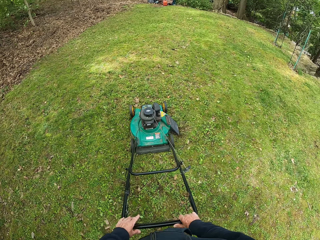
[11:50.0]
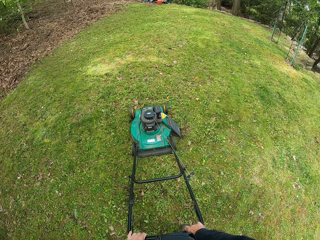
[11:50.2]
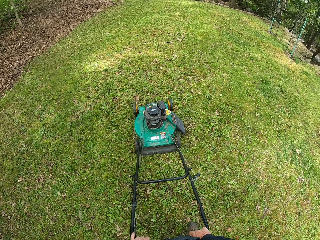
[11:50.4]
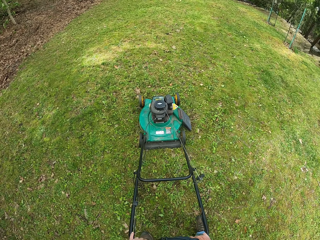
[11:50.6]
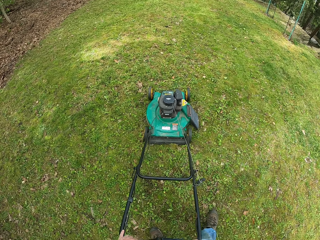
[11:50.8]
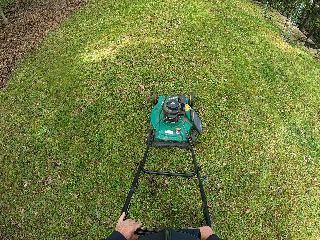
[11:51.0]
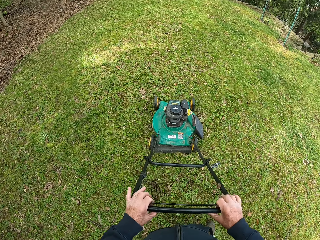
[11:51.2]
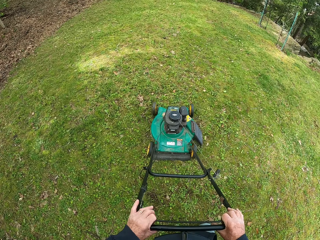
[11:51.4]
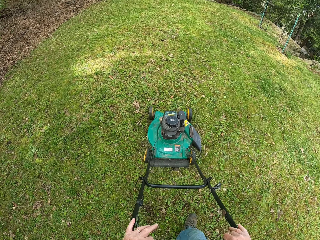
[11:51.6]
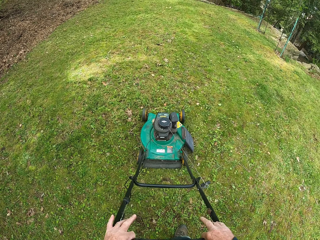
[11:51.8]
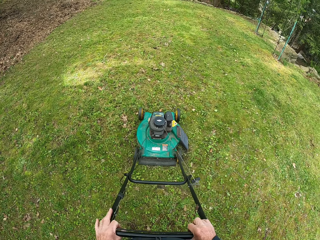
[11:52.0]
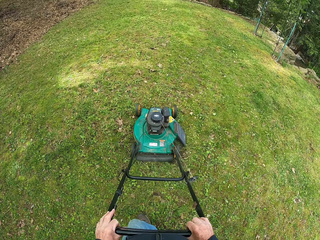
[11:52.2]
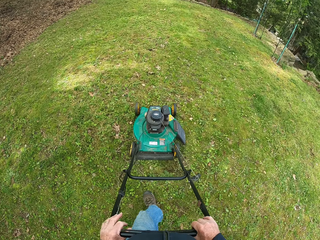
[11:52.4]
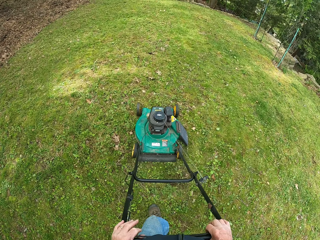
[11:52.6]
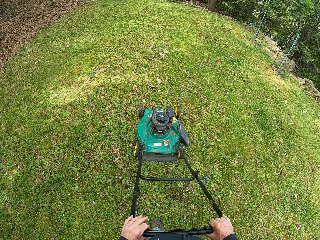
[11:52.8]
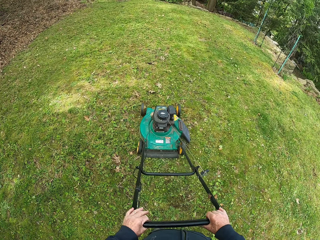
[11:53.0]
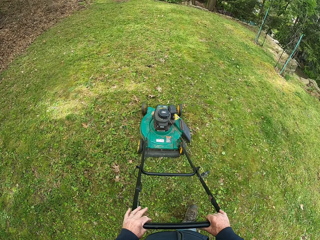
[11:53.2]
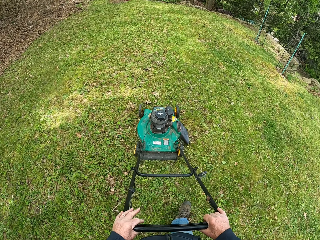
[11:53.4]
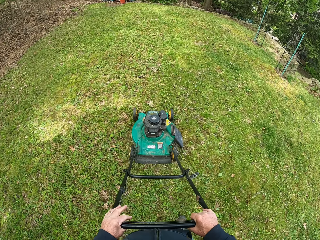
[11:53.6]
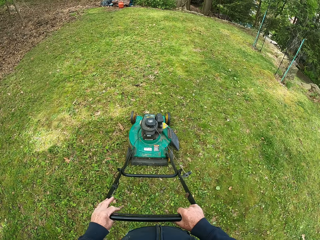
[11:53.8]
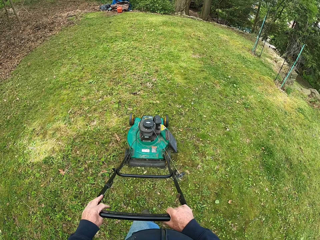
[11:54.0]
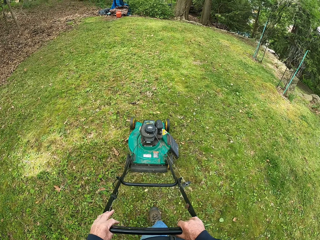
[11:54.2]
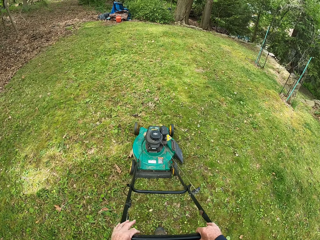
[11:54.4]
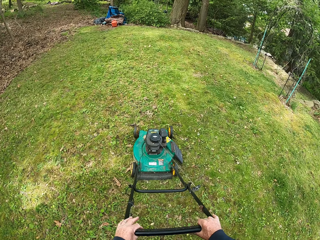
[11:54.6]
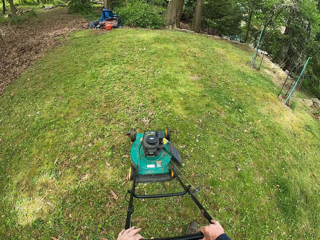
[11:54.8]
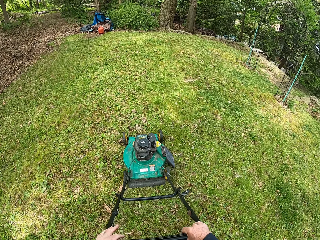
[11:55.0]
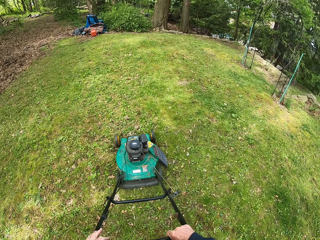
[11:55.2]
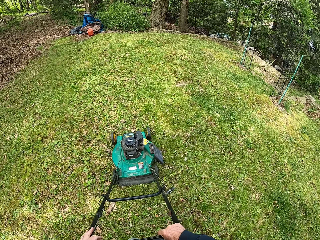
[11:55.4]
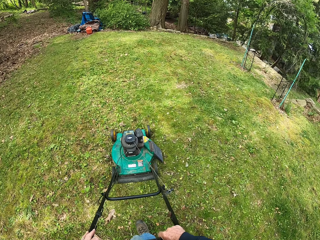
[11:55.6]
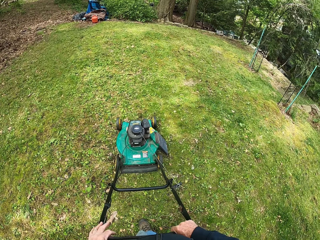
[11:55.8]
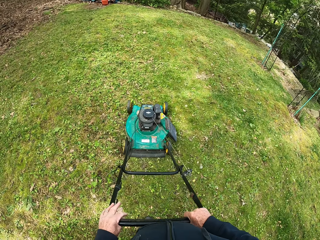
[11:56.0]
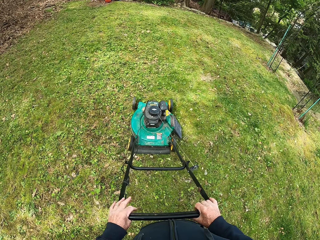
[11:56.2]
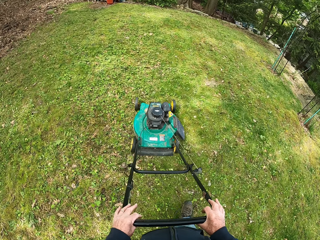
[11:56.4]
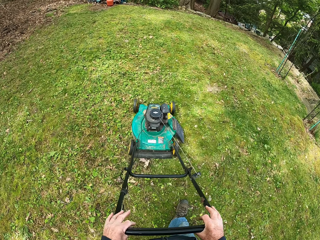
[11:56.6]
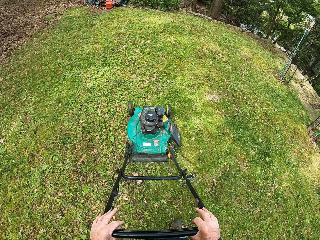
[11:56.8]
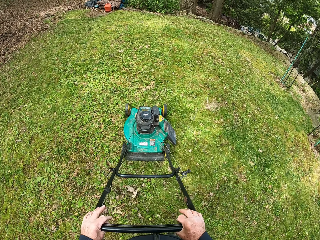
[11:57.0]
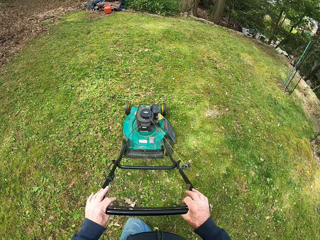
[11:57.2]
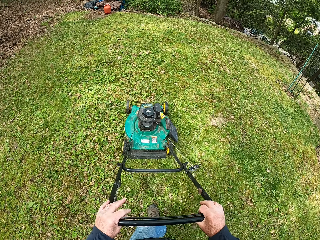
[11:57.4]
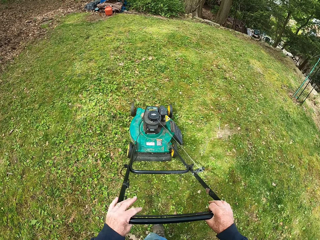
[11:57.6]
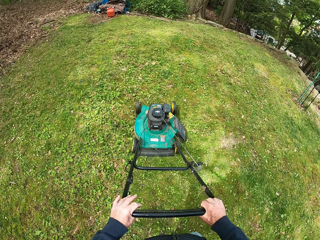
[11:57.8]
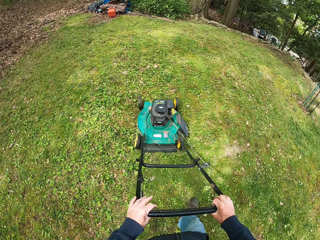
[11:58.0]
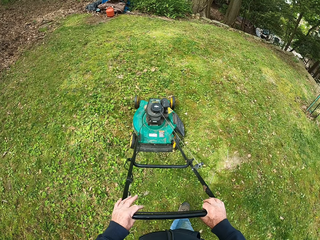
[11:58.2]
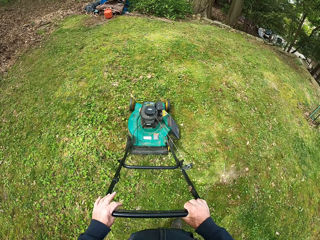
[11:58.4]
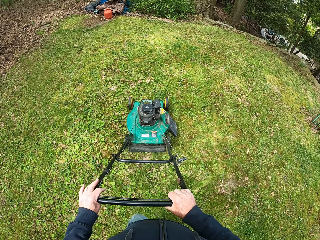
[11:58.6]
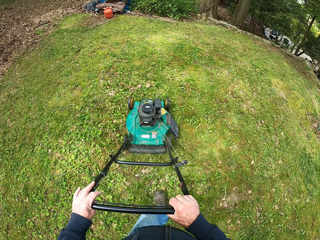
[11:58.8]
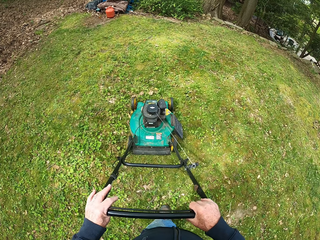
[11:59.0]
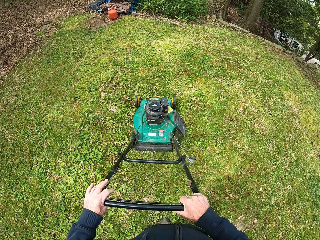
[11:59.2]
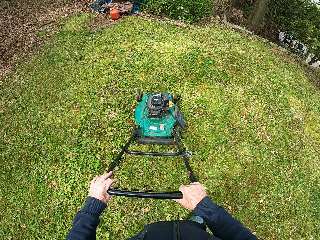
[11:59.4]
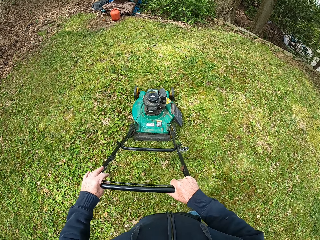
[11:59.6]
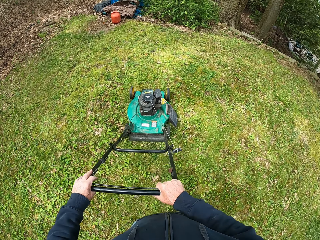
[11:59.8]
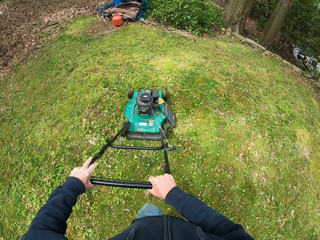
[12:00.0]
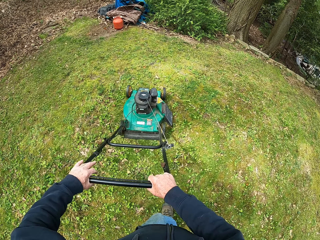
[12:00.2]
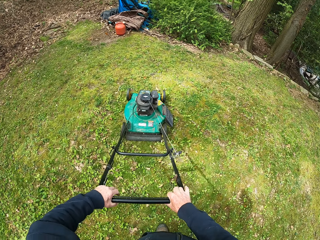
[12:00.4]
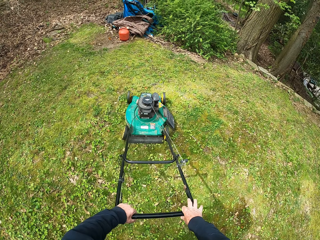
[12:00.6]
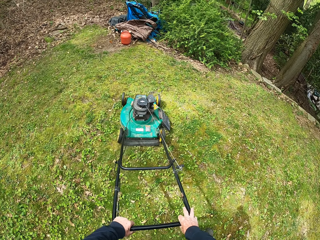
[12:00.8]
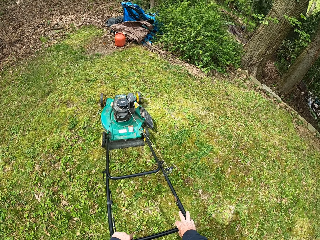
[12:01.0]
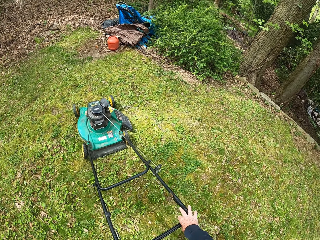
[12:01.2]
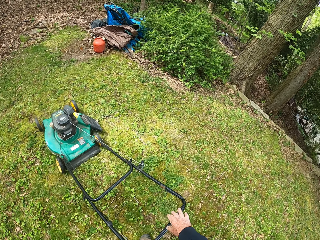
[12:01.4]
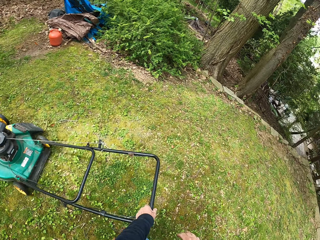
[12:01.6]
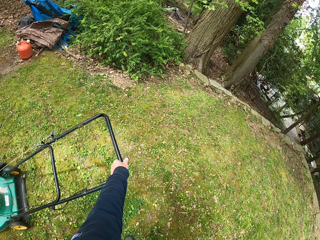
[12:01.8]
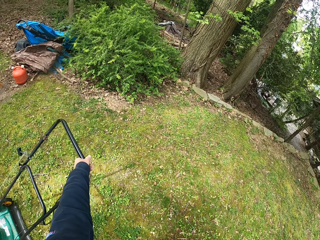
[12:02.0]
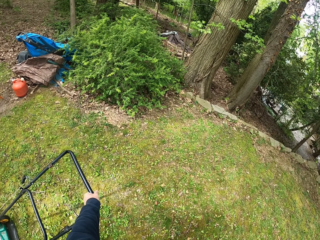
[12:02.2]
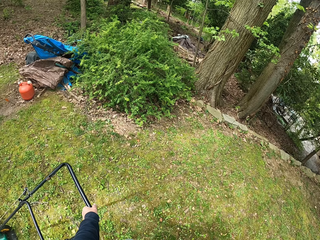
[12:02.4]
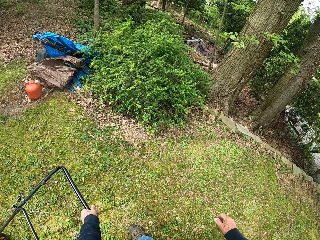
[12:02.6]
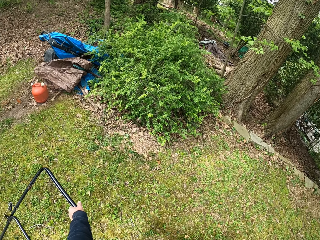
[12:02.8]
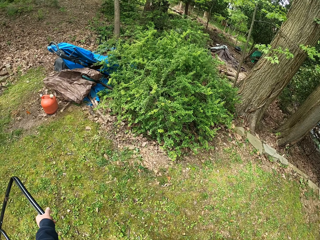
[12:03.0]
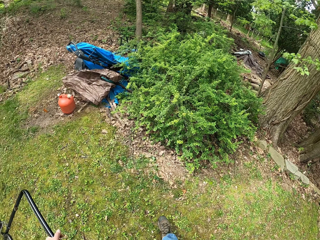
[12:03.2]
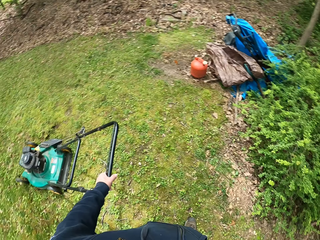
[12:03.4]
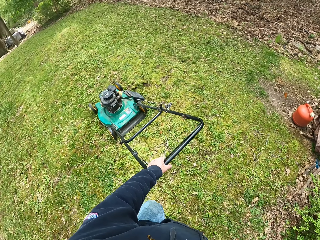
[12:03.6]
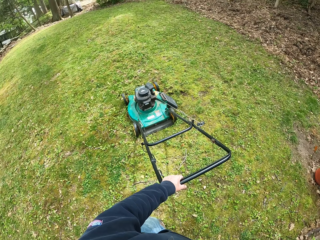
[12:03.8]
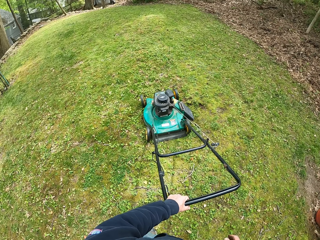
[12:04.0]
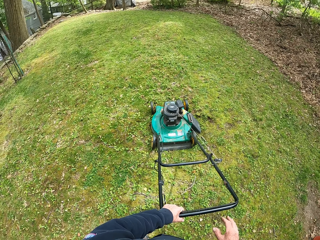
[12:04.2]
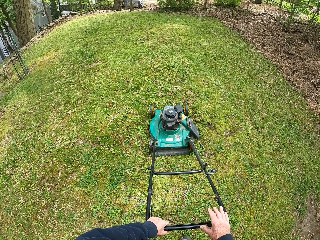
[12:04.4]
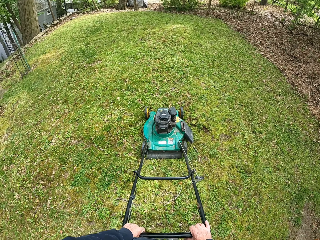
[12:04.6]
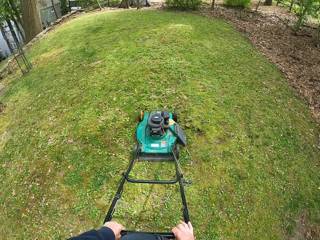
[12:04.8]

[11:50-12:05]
The camera wearer holds the lawn mower with both his hands. He puts his left hand on the handle of the lawn mower. He walks forwards and cuts the grass with the lawn mower. He turns the lawn mower. He removes his right hand from the handle of the lawn mower. He moves towards the lawn mower. He puts his right hand on the handle of the lawn mower.

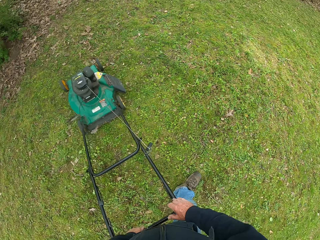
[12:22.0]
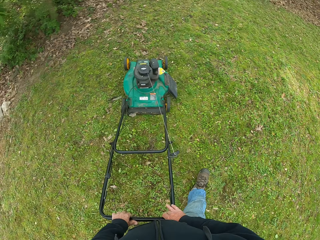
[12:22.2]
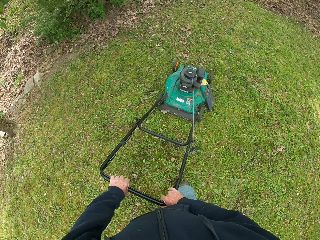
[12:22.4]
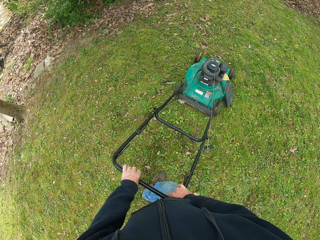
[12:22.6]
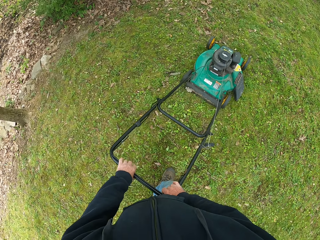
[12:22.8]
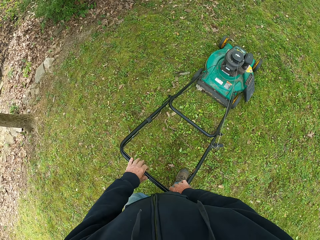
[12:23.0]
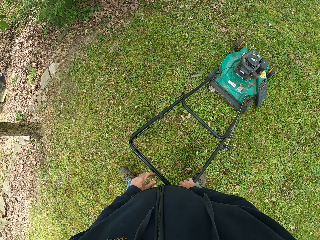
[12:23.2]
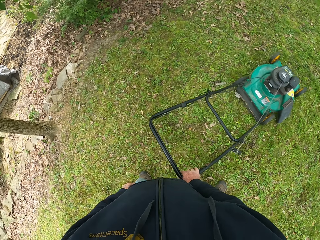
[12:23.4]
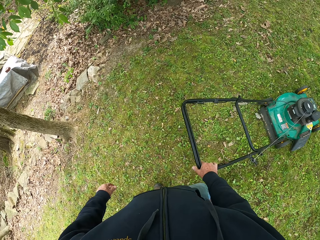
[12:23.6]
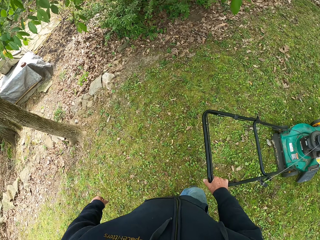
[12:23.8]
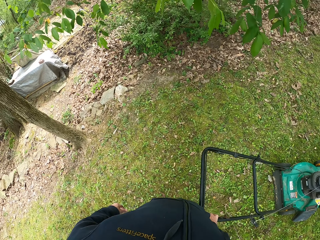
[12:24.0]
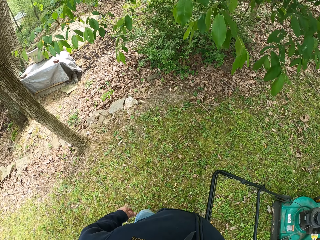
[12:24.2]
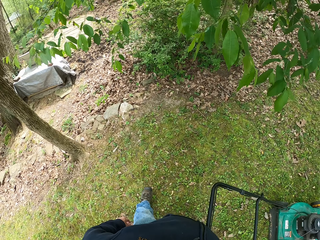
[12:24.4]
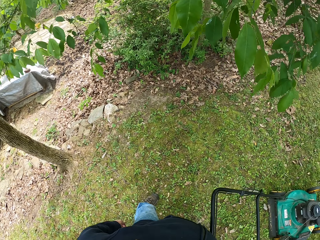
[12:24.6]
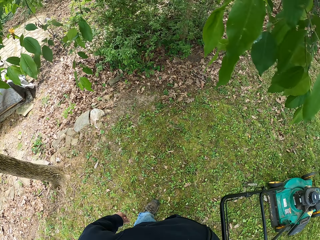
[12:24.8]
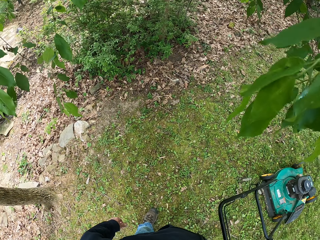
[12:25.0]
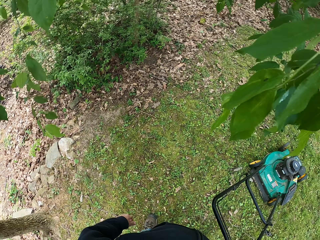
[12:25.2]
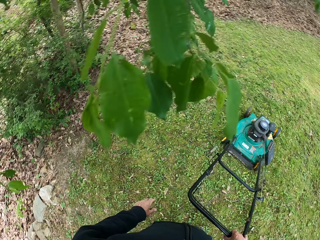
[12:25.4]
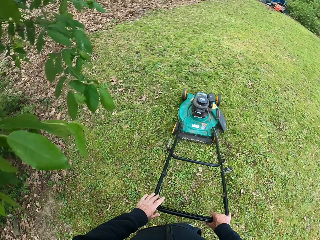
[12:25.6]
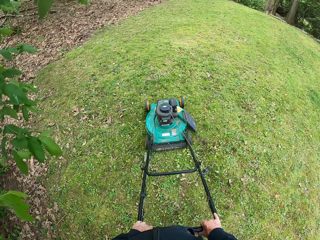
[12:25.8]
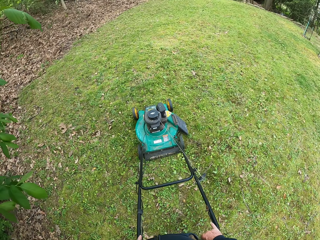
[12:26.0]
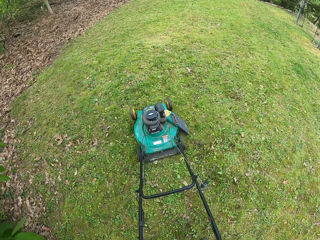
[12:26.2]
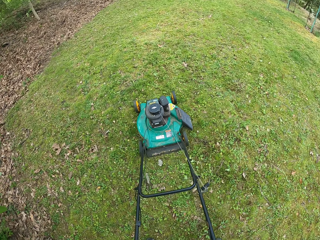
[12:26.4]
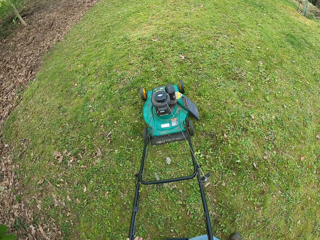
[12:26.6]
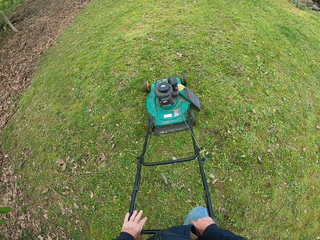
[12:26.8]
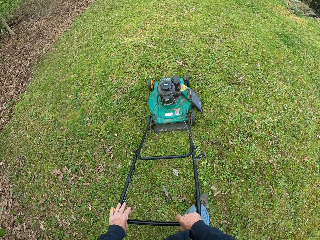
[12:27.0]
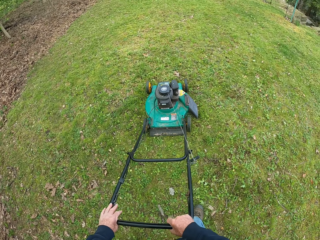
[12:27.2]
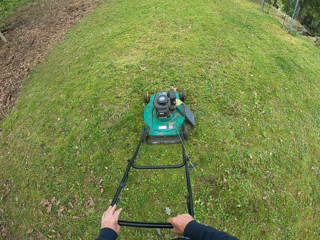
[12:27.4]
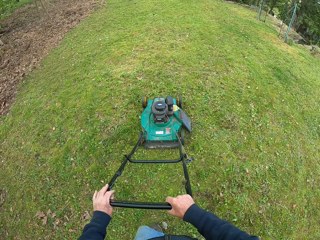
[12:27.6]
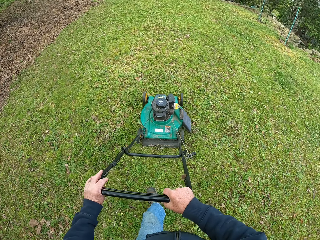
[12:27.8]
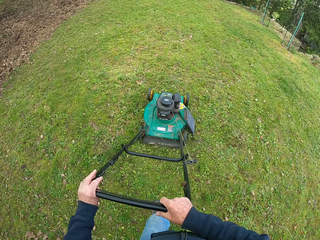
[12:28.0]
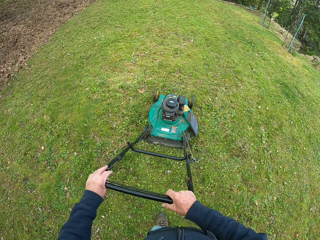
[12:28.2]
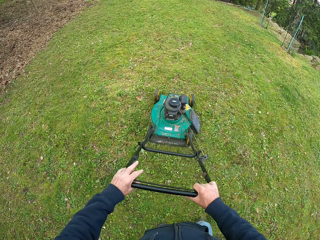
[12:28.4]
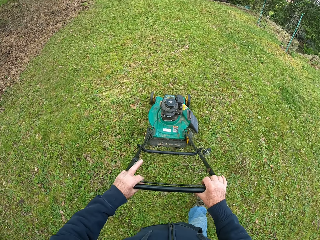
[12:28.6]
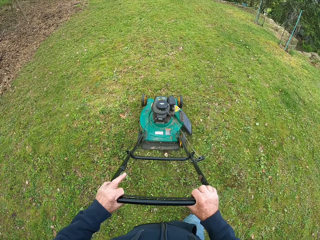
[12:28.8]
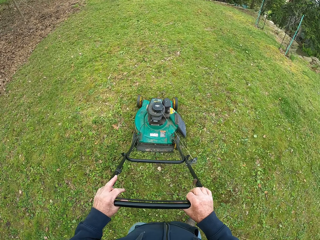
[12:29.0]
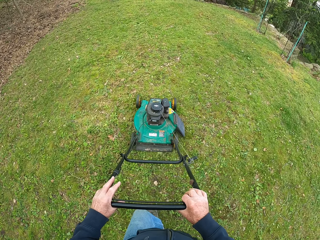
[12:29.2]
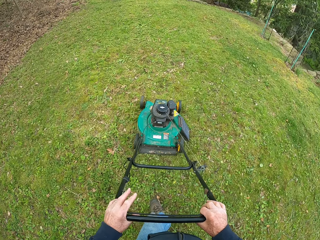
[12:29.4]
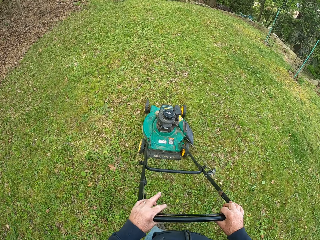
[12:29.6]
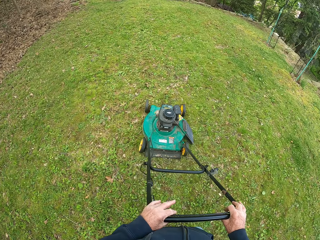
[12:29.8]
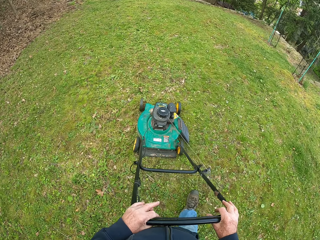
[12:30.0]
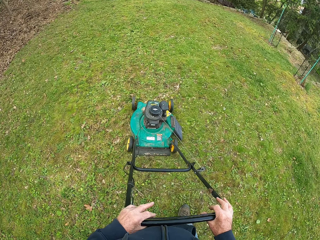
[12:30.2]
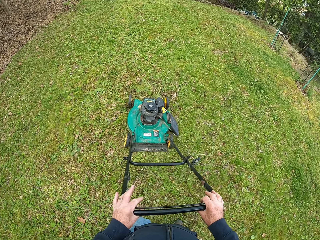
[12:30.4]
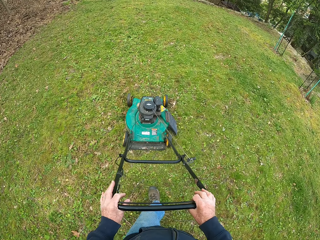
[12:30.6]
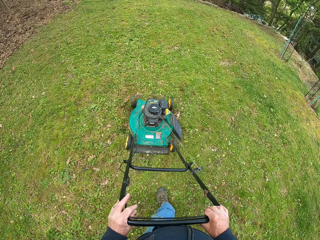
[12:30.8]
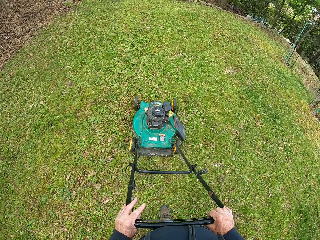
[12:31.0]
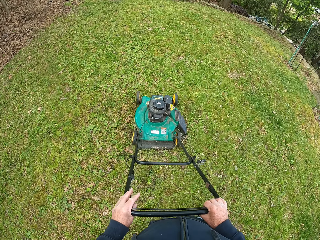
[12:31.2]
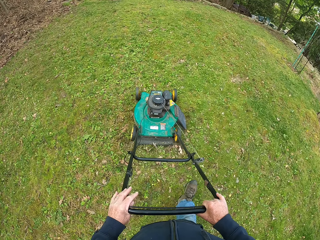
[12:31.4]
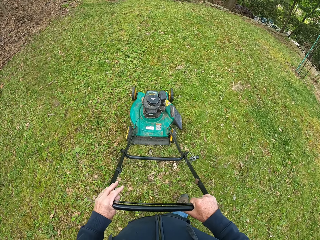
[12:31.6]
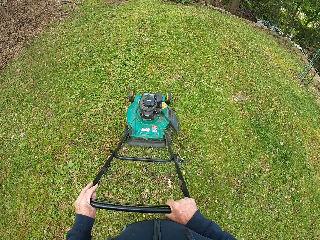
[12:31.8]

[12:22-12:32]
The camera wearer puts his right hand on the handle of the lawn mower. He holds the lawn mower with both his hands. He turns the lawn mower. He removes his left hand from the handle of the lawn mower. He moves towards the lawn mower. He holds the lawn mower with both his hands. He puts his left hand on the handle of the lawn mower. He cuts the grass with the lawn mower. He walks forwards and cuts the grass with the lawn mower.
